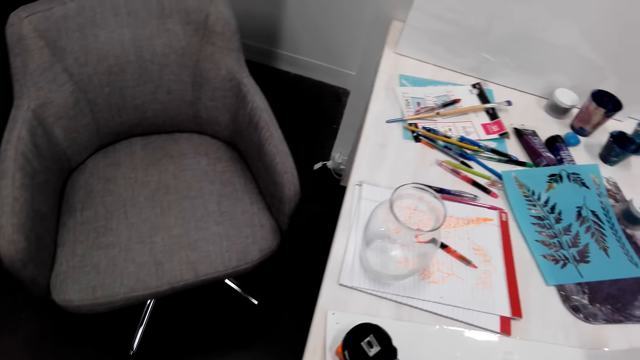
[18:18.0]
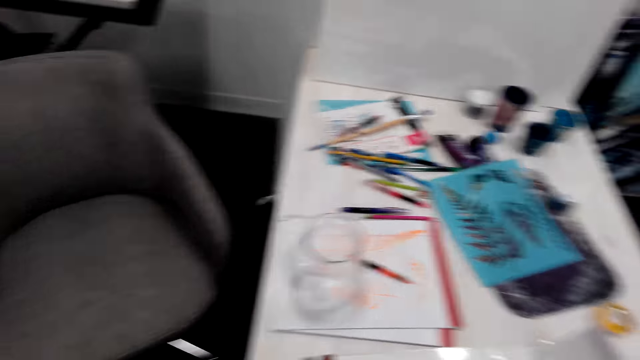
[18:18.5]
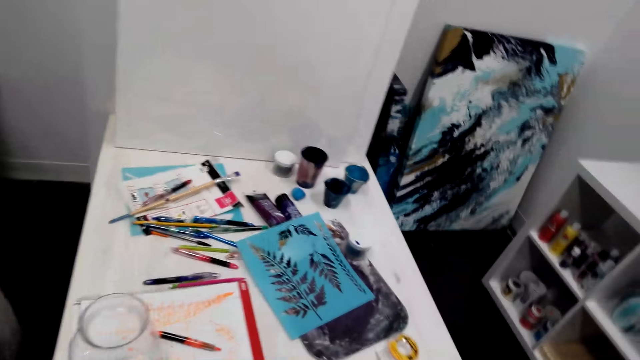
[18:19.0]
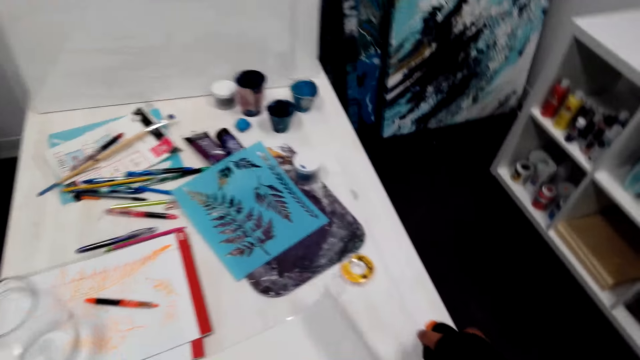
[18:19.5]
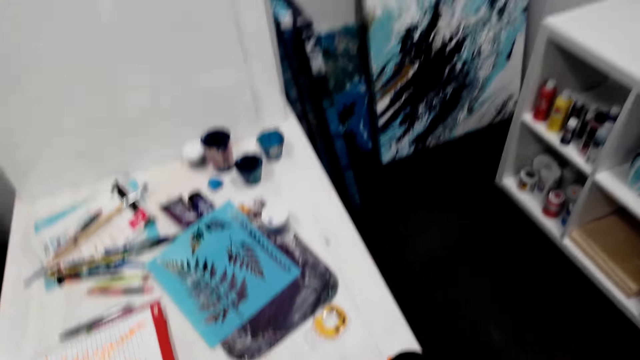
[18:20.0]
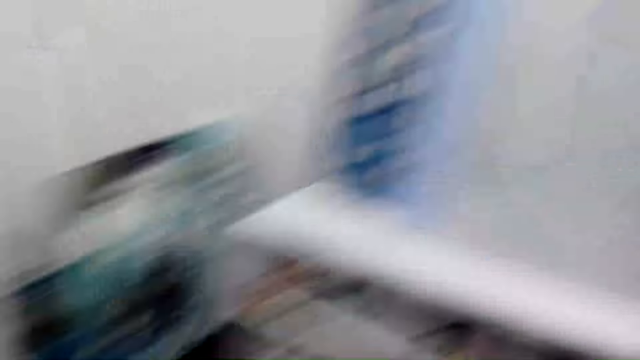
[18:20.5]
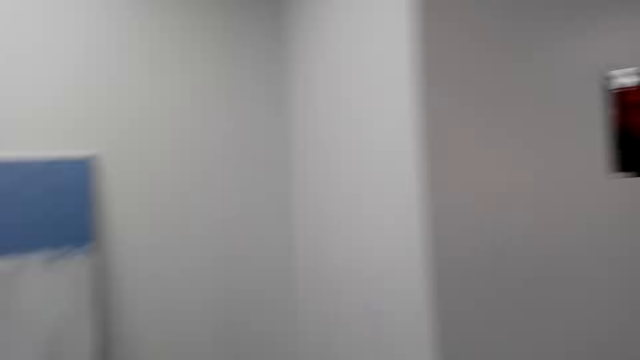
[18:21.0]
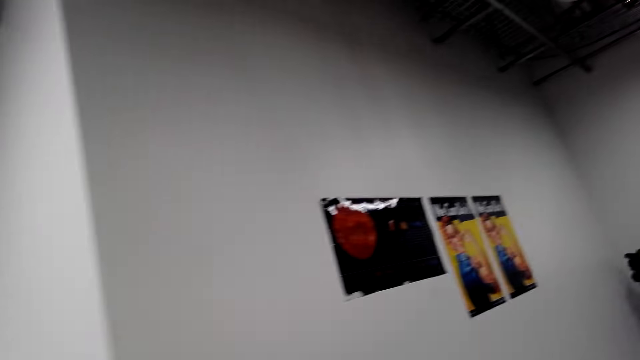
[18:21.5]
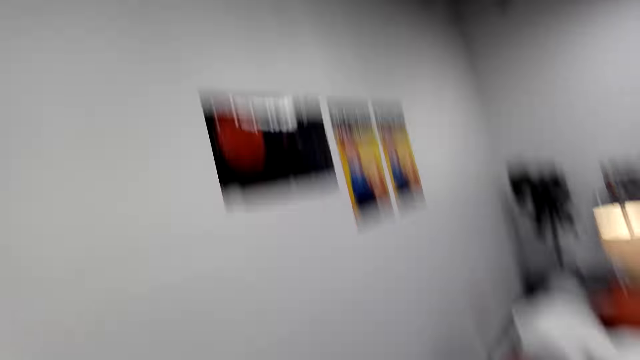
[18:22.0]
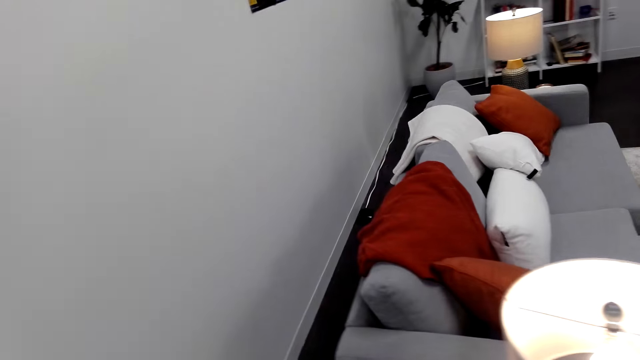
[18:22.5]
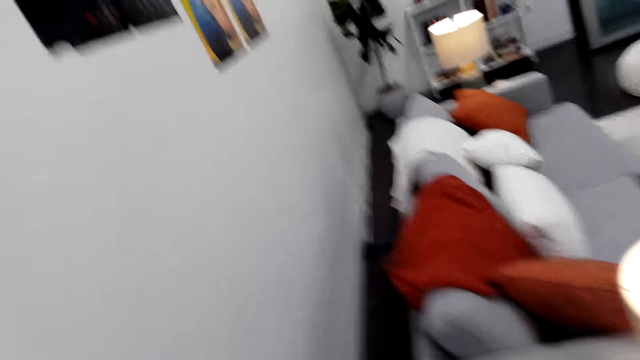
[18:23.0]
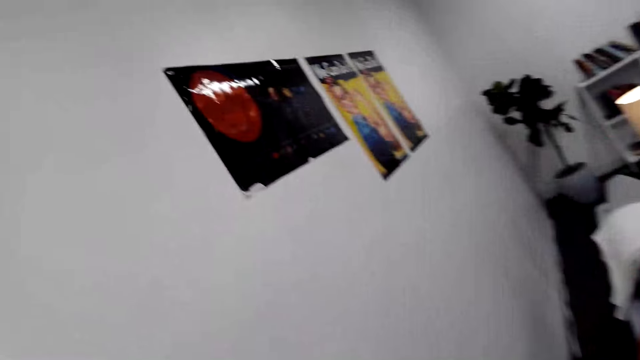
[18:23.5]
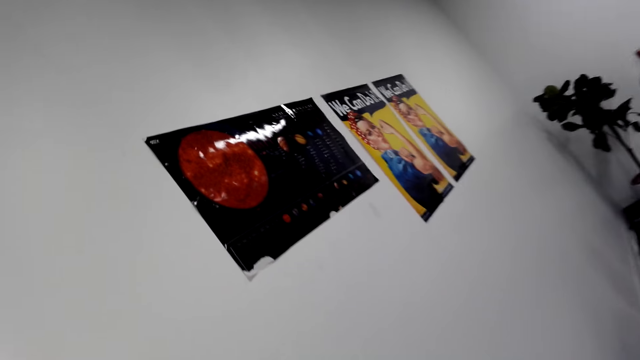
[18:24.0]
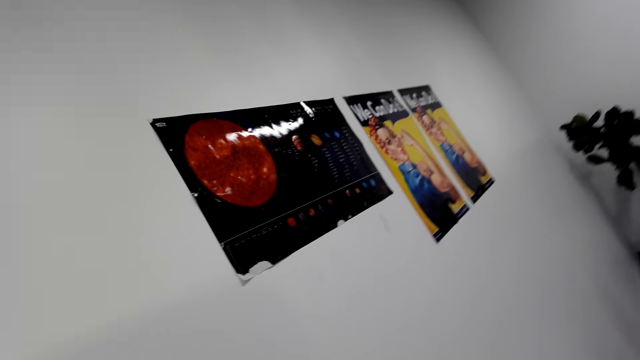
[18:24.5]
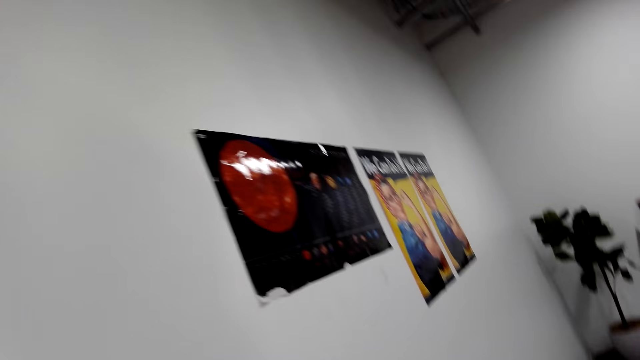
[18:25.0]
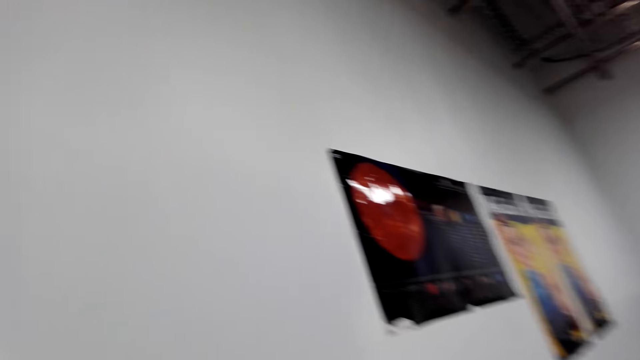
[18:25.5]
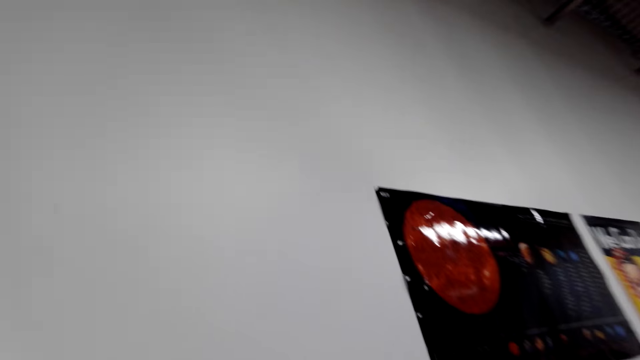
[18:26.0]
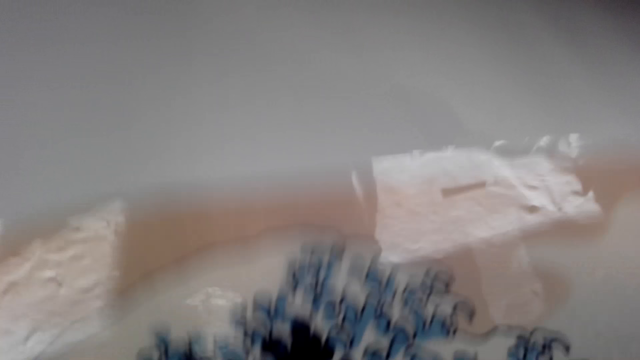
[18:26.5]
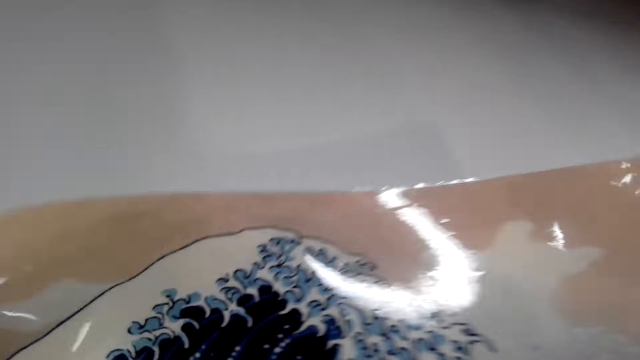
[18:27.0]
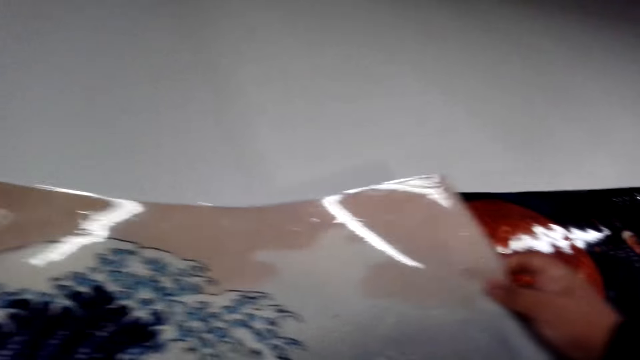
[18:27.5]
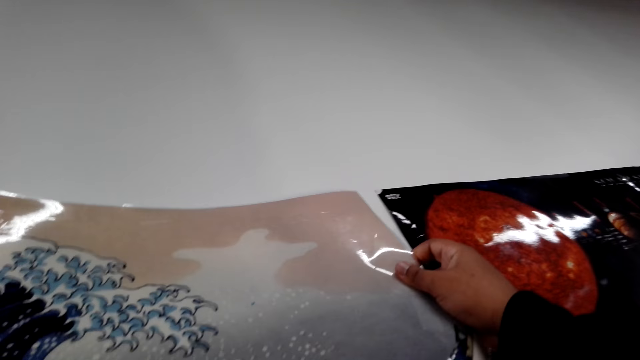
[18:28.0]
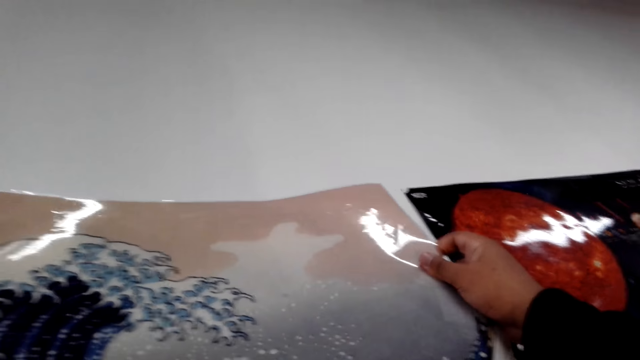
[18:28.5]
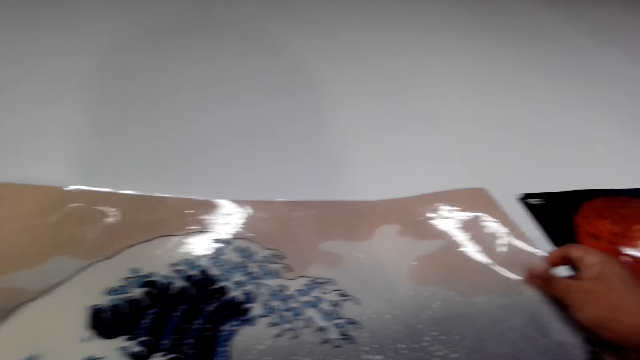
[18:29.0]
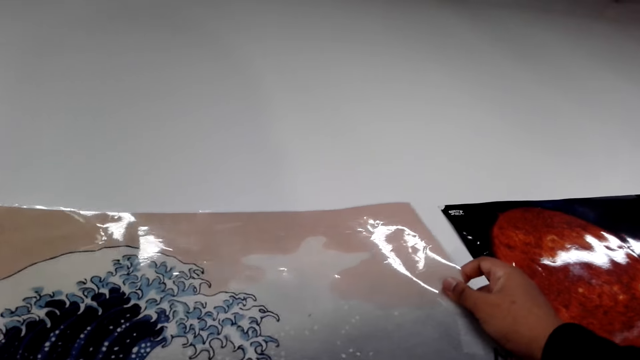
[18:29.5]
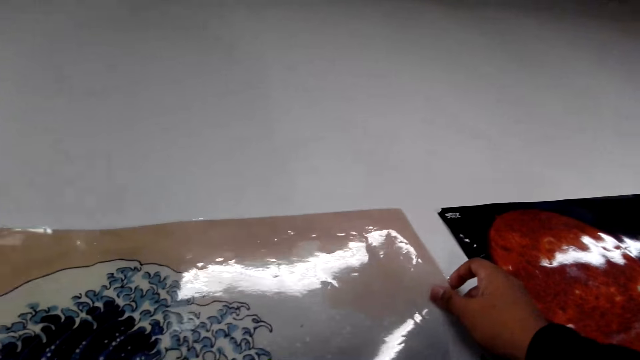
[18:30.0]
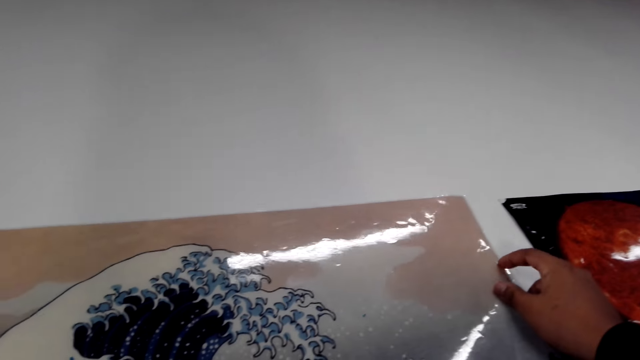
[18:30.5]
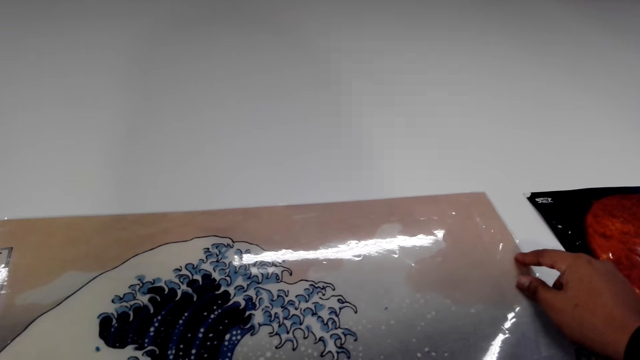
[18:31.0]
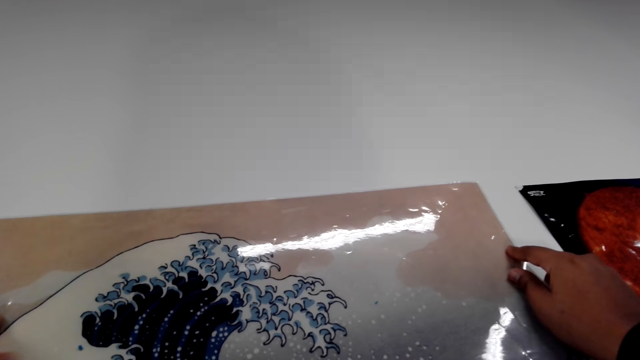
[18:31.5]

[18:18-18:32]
The camera wearer puts something on the table. They walk around the shop. They stick a wallpaper or canvas paper on the wall.

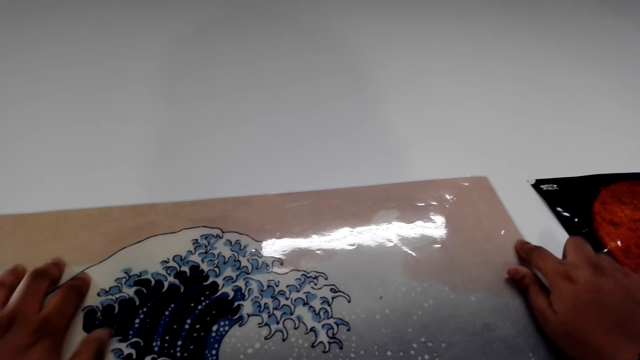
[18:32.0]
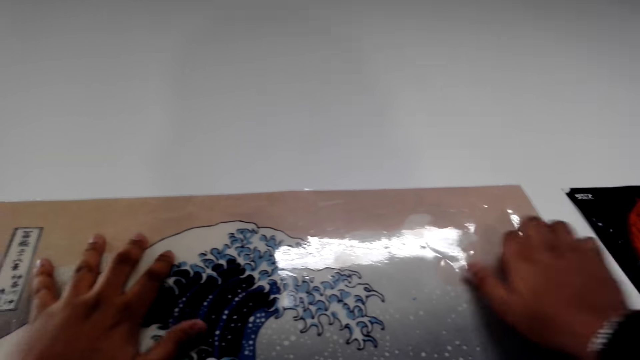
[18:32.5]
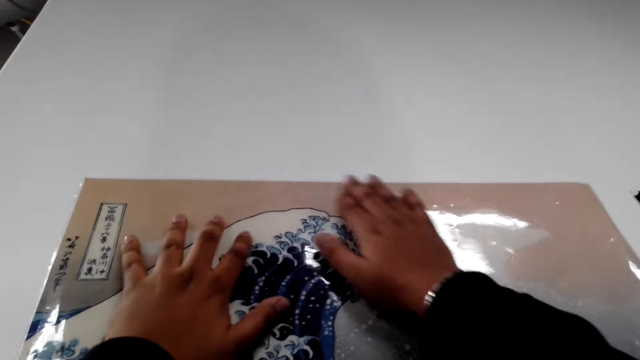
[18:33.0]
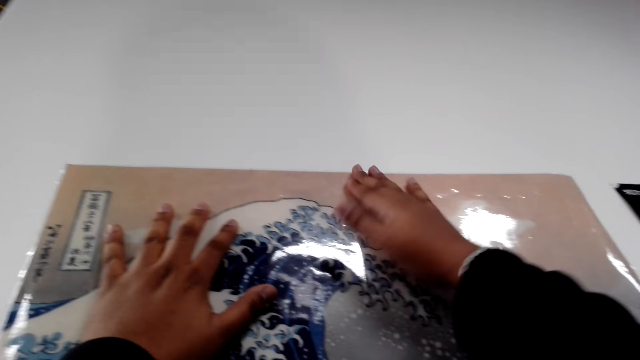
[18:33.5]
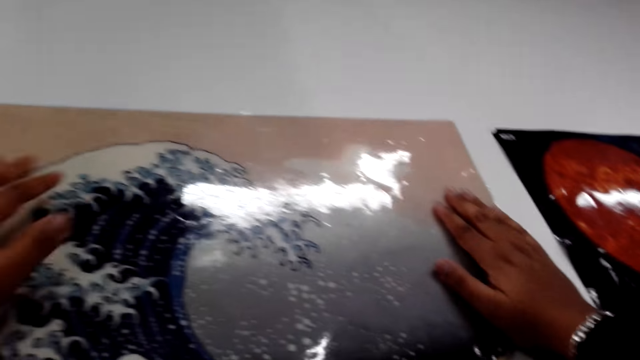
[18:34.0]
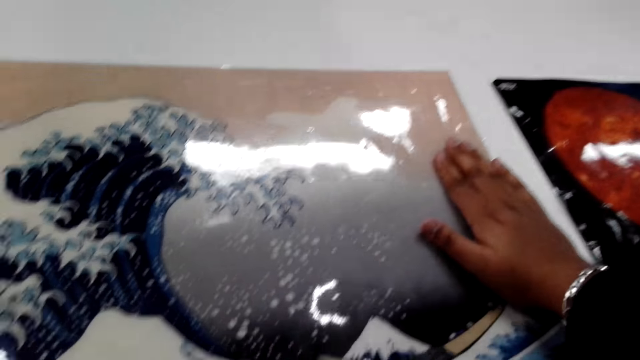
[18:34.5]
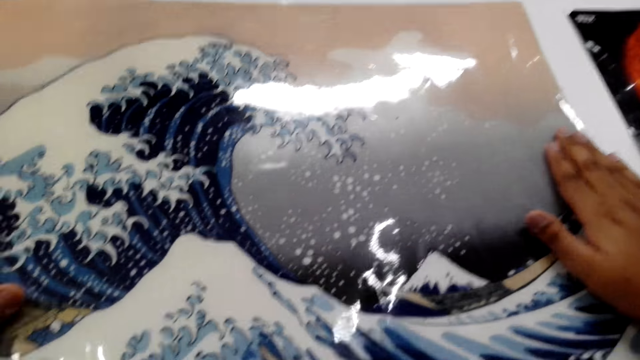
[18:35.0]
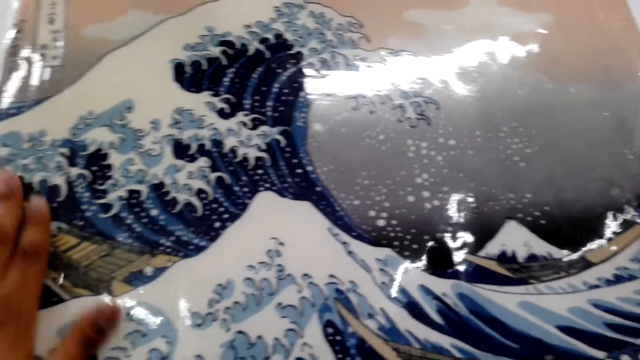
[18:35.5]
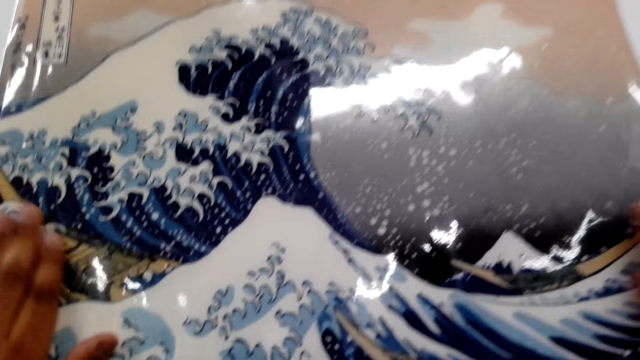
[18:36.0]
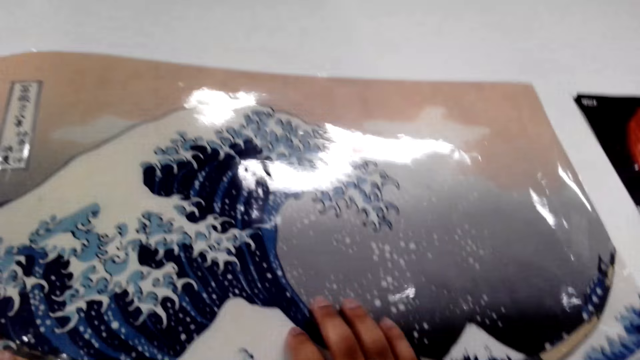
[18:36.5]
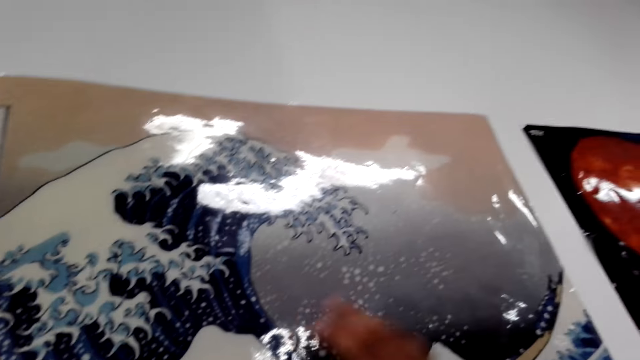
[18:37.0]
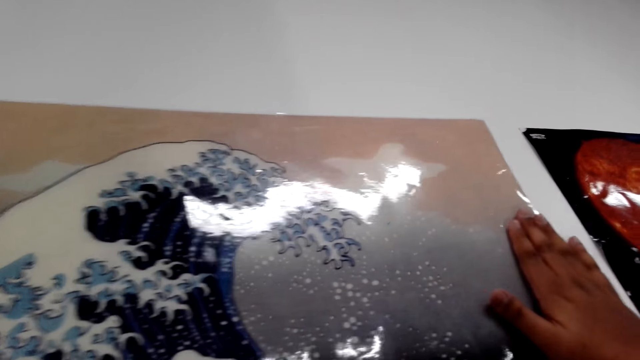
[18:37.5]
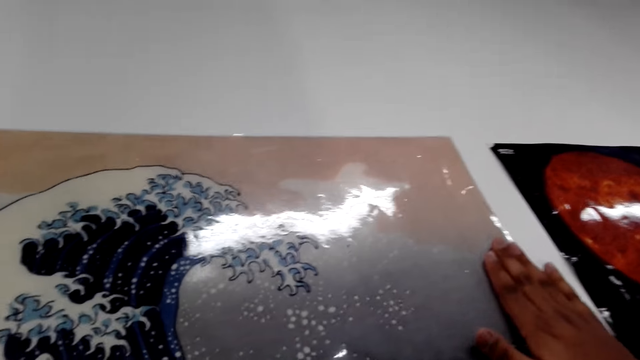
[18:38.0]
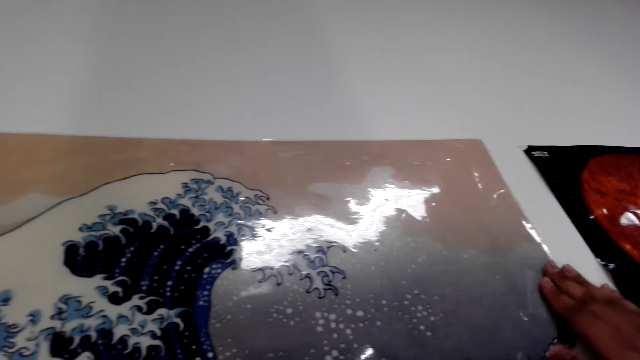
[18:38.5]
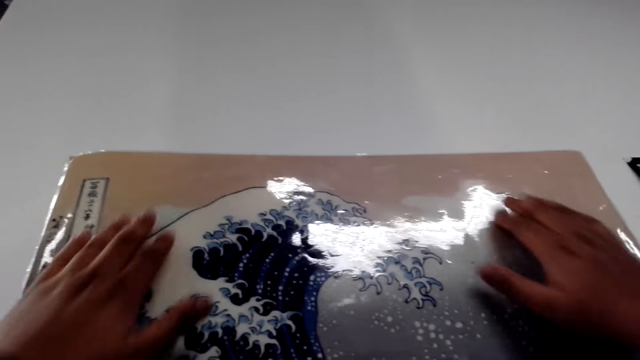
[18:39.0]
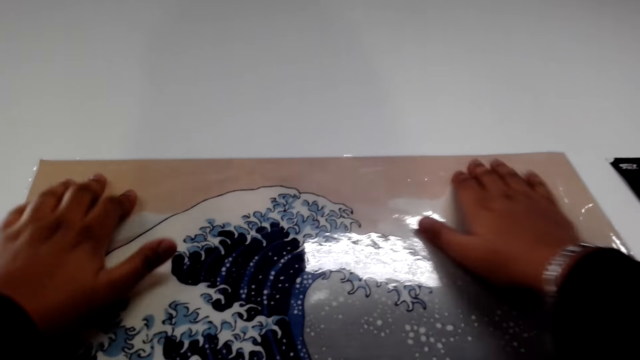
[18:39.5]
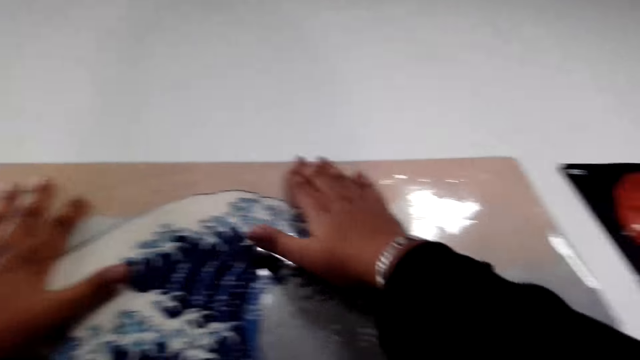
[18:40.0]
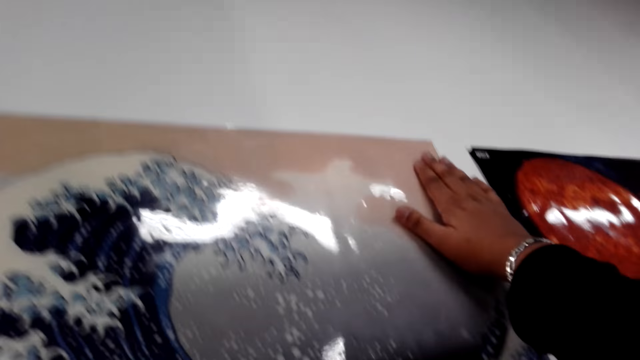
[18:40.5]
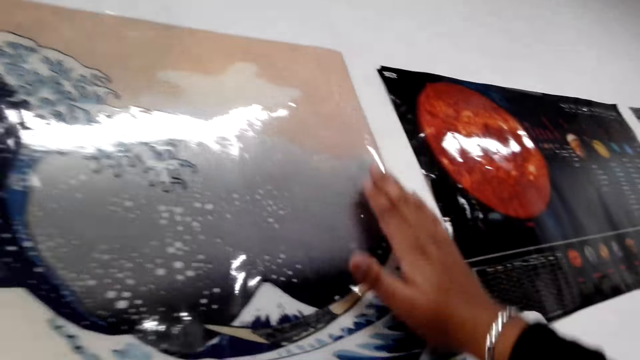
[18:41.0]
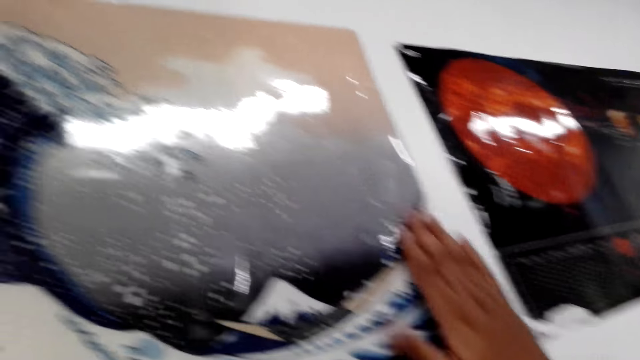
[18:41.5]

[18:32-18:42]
The camera wearer straightens the canvas paper on the wall.
